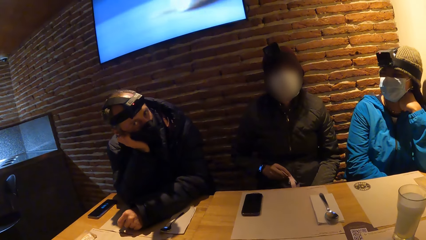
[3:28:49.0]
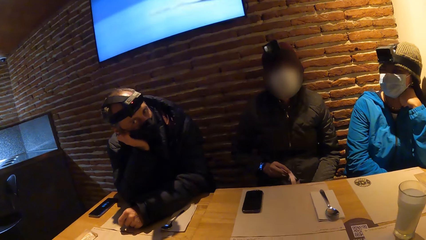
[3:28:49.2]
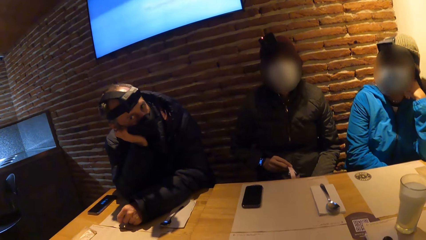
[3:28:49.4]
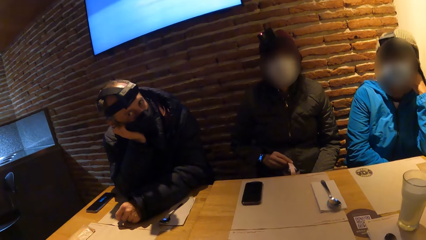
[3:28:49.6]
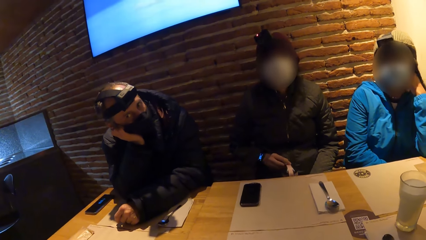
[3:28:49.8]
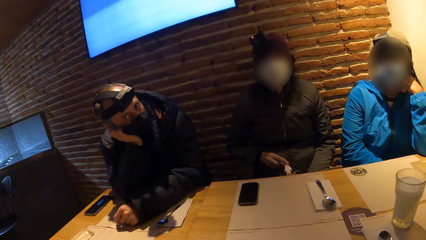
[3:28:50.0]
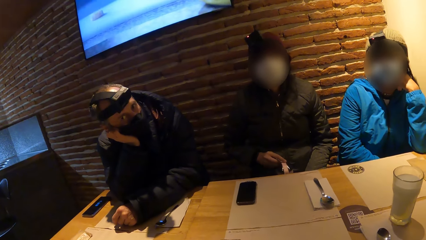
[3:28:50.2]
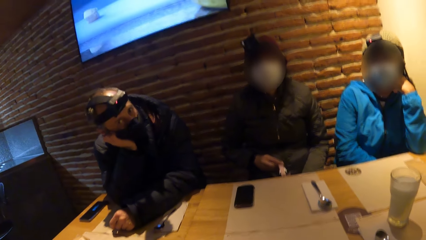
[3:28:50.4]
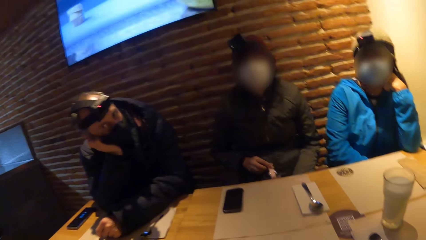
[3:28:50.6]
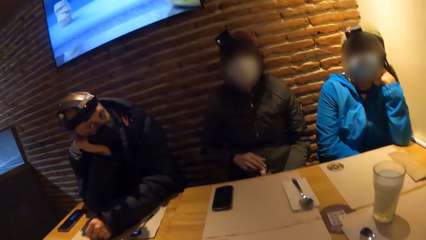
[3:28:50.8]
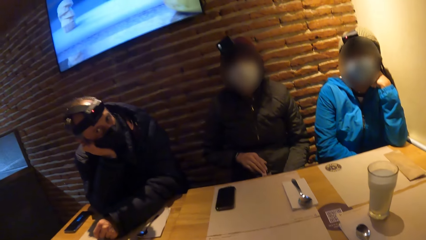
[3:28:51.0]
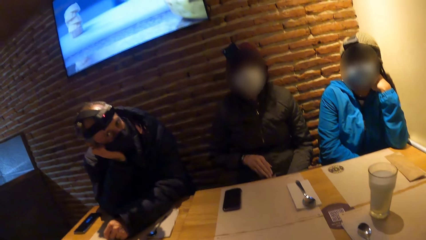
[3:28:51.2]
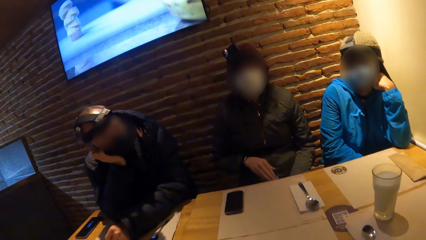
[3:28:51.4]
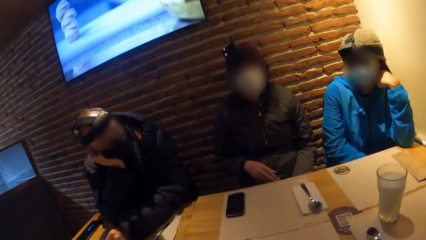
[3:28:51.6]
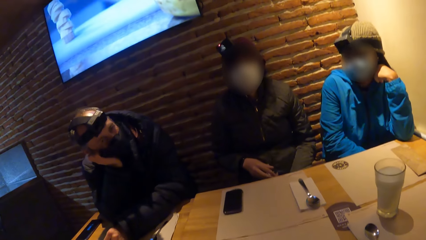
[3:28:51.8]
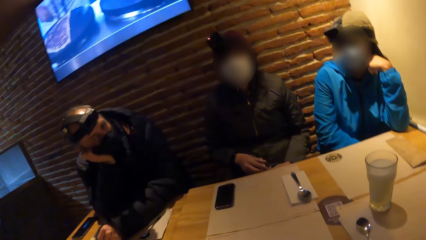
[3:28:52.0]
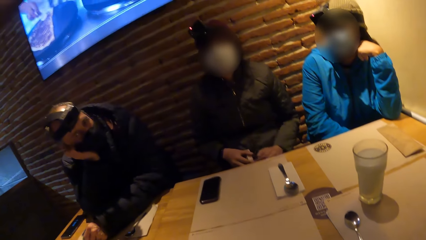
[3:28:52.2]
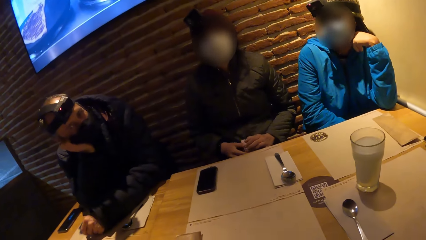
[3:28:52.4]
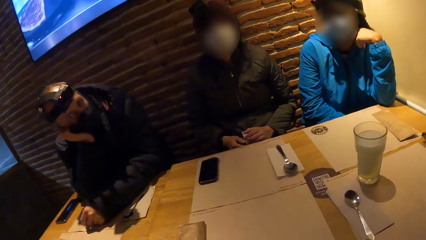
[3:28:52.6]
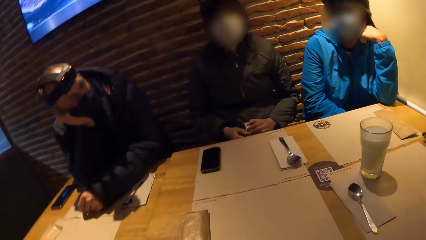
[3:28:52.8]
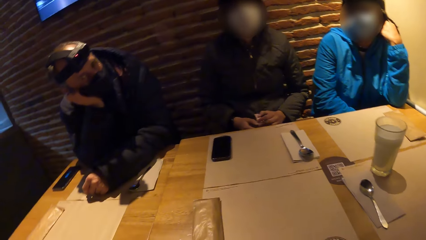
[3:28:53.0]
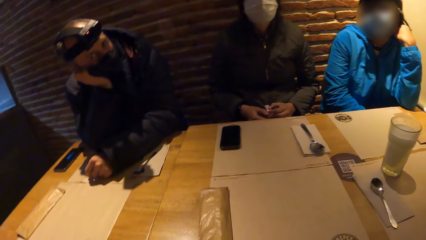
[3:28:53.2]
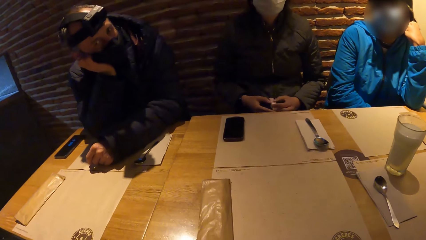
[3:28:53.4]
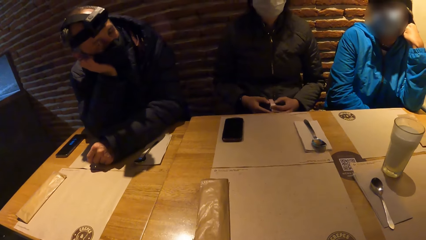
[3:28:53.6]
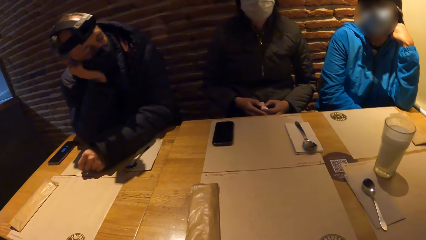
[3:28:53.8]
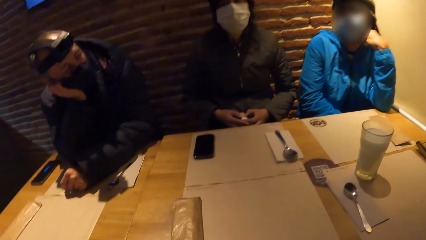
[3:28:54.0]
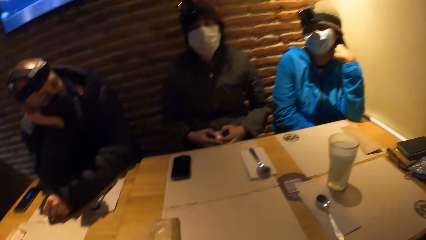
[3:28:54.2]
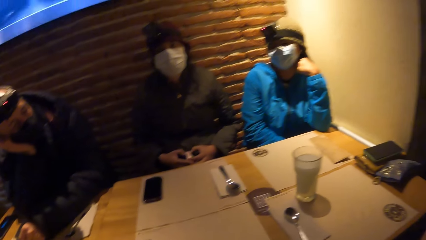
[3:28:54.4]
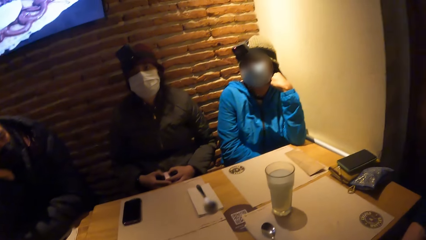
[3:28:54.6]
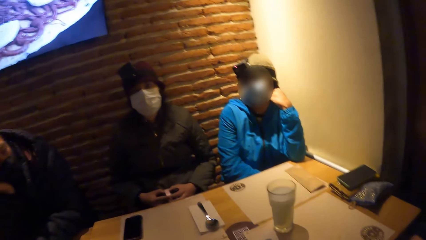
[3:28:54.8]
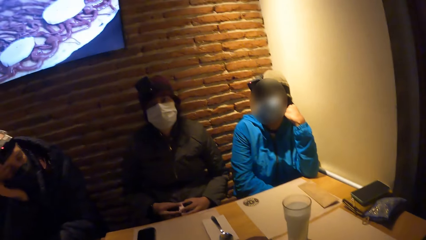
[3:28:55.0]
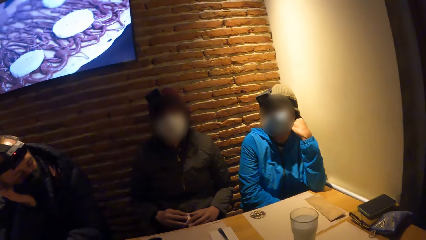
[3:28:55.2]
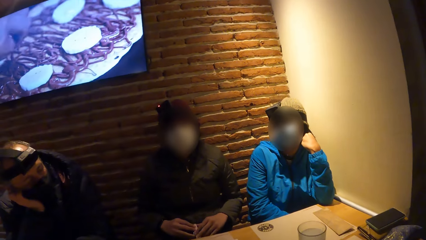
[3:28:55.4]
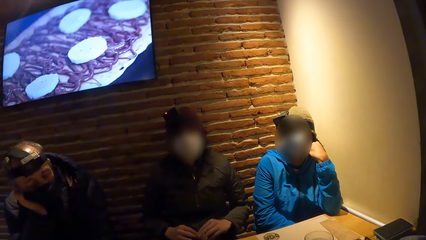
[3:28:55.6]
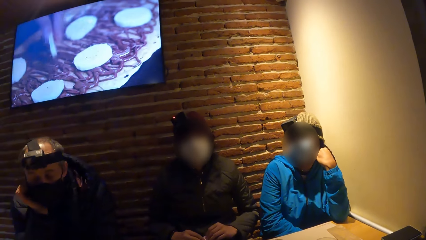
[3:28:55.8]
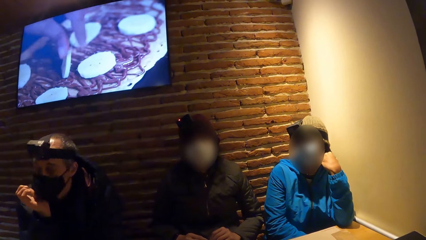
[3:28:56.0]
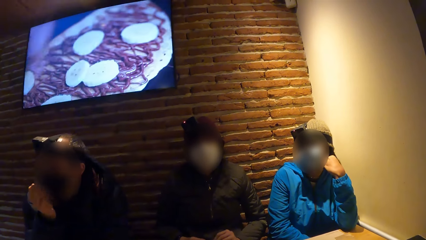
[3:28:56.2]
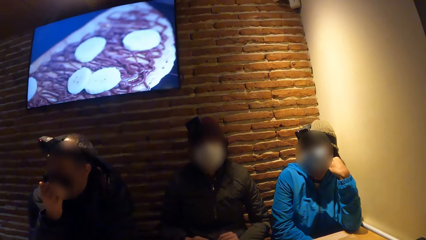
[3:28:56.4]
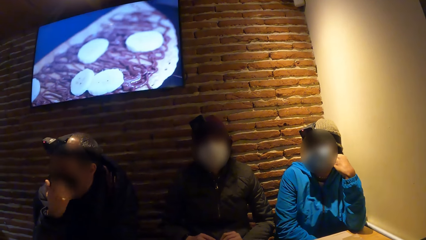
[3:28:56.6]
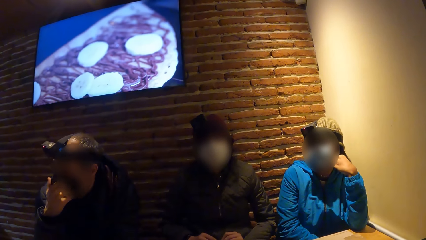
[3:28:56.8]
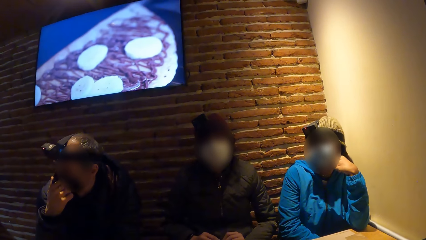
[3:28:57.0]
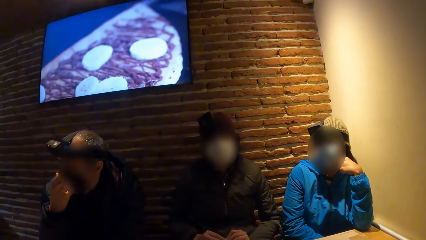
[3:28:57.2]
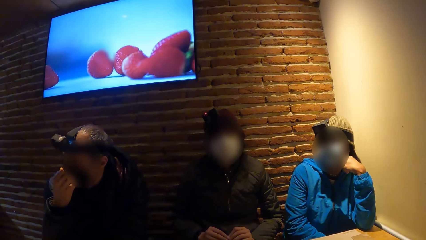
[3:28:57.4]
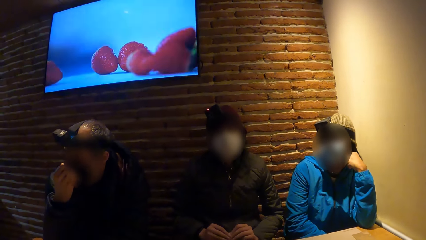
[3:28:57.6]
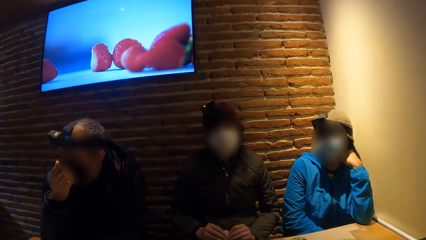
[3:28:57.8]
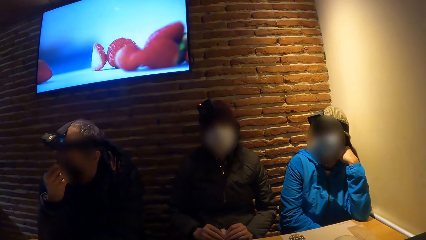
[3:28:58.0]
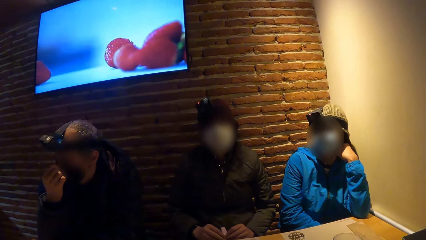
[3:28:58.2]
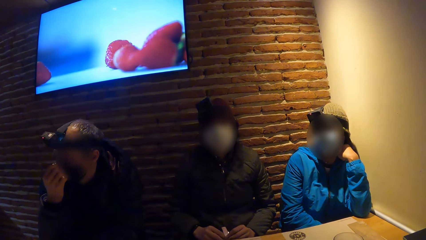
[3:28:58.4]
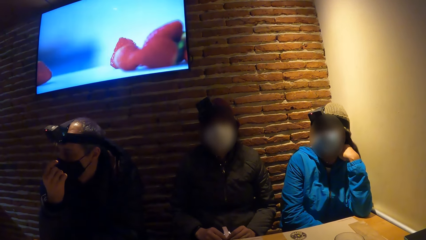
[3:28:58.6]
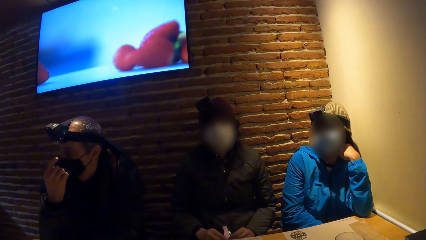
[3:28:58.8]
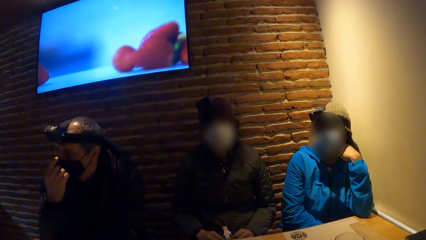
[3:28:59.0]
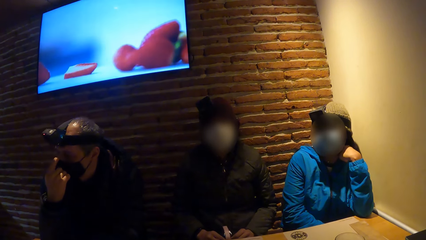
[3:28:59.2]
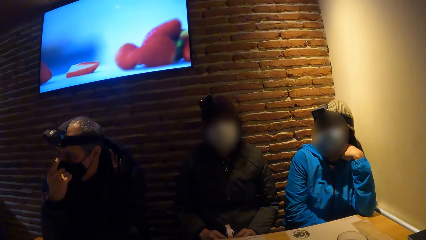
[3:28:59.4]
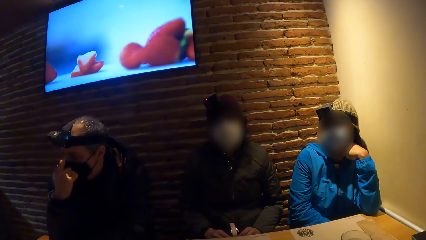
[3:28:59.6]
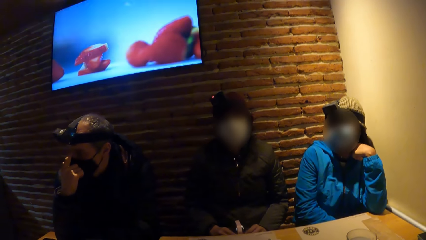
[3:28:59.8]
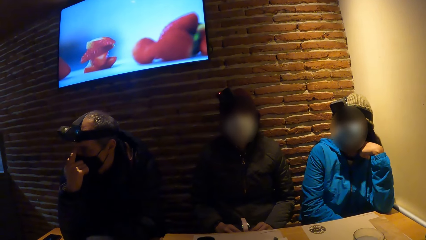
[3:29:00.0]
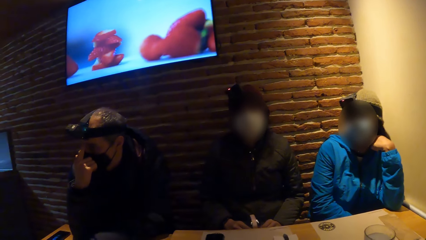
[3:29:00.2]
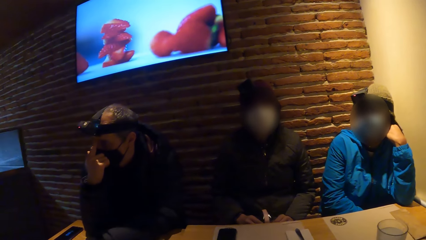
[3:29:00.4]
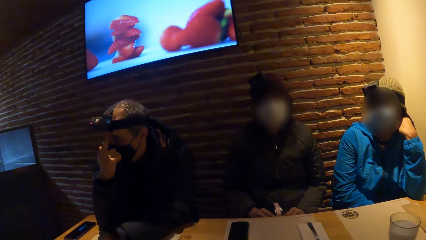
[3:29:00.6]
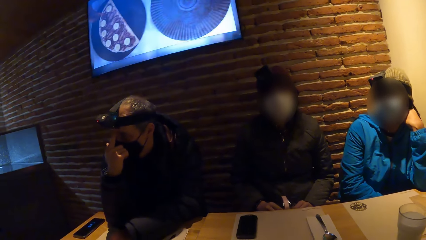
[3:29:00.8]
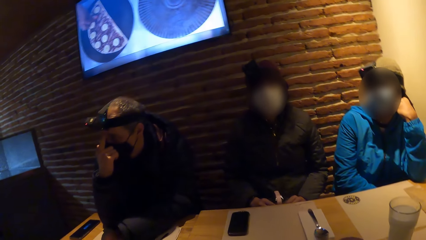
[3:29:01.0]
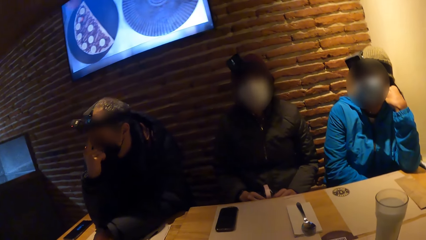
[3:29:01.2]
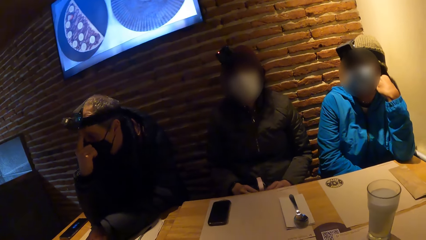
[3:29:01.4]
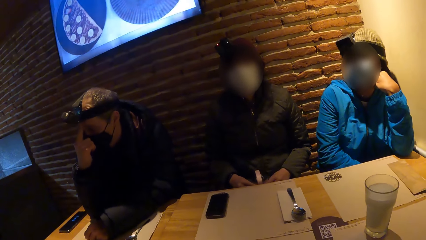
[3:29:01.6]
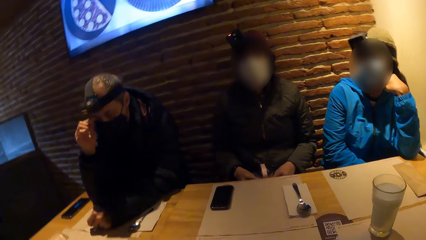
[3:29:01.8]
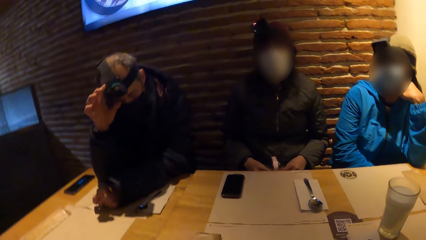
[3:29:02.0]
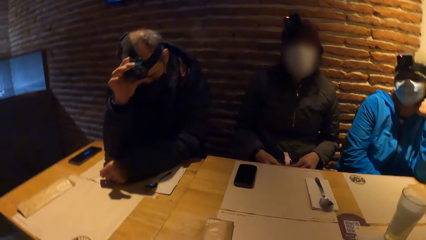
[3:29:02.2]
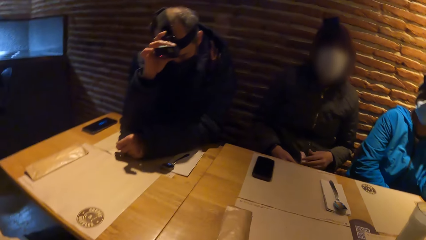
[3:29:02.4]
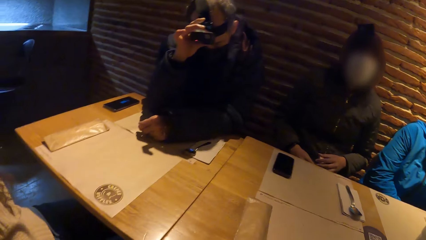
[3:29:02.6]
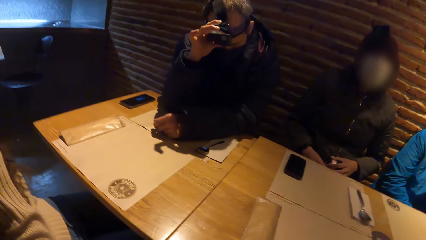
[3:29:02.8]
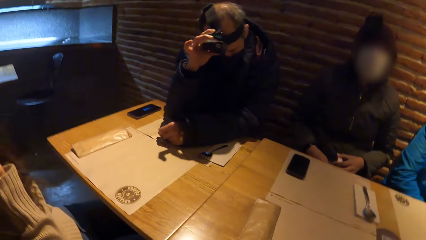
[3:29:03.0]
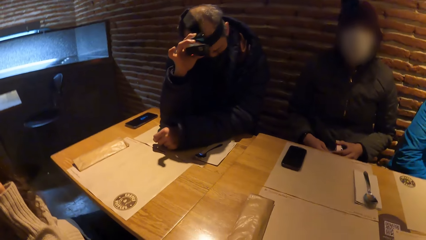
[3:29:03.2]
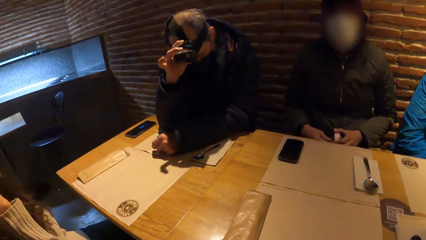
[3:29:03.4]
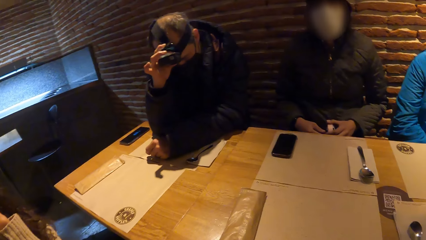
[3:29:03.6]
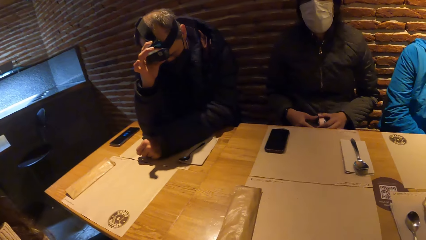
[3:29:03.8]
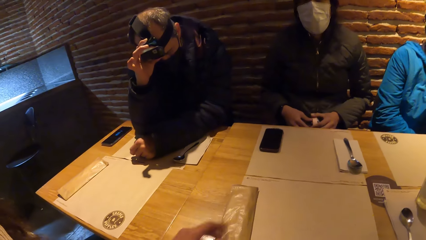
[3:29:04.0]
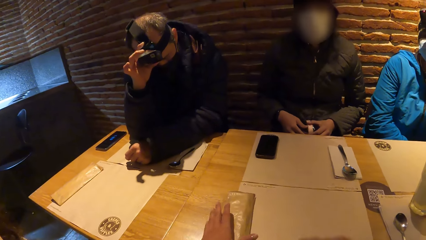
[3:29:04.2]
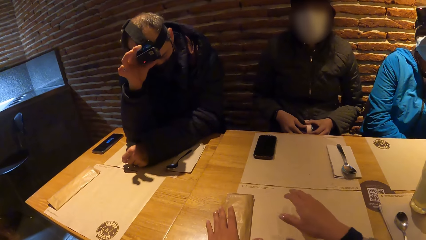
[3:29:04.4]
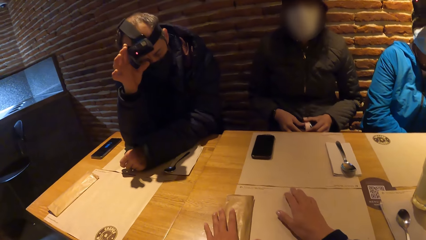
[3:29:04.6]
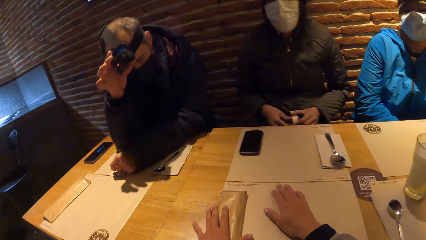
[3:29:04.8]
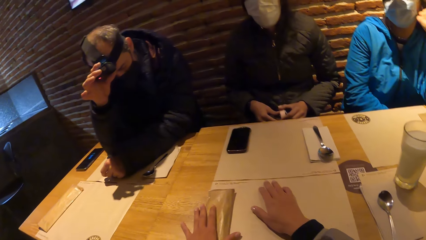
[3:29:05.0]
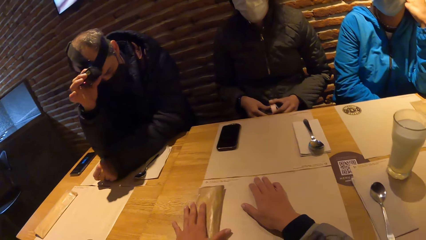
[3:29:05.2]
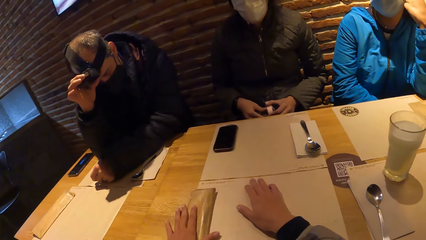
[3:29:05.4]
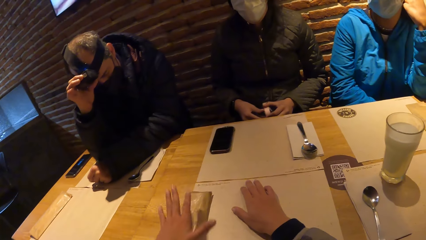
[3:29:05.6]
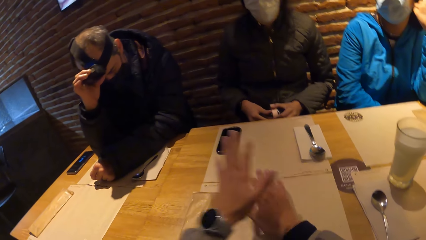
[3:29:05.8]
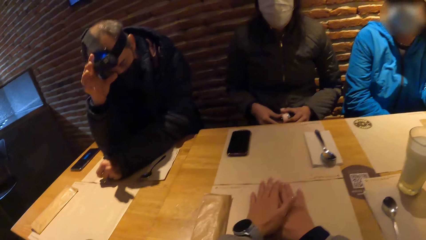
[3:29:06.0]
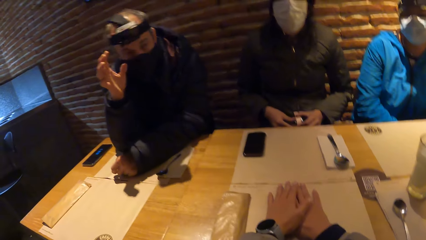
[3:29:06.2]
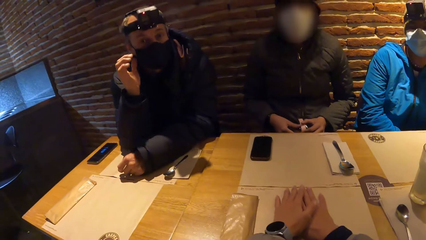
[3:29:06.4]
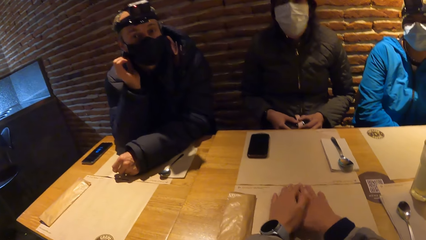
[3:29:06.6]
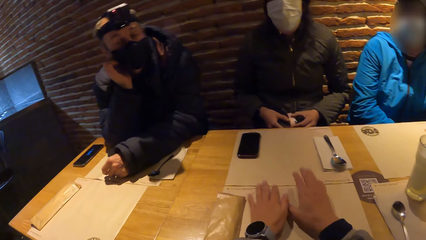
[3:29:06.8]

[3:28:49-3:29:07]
A man scratches his nose with his right hand. The man touches the camera and adjusts the camera on his head with his right hand. The camera wearer touches the paper.
